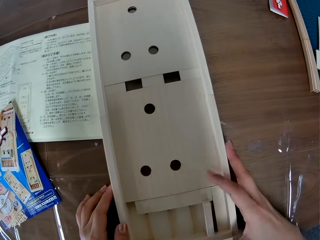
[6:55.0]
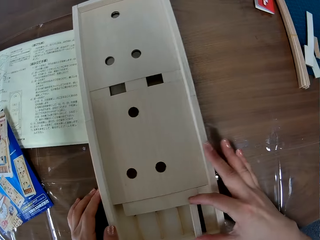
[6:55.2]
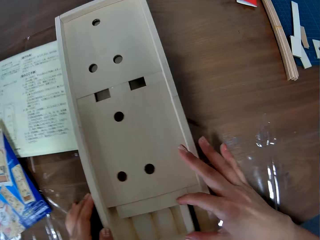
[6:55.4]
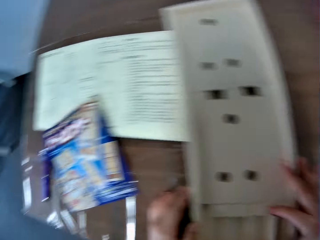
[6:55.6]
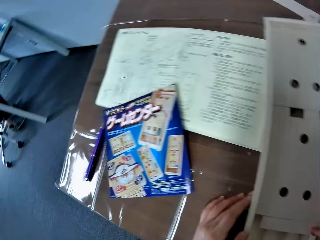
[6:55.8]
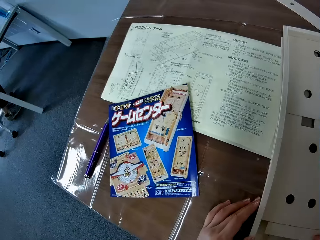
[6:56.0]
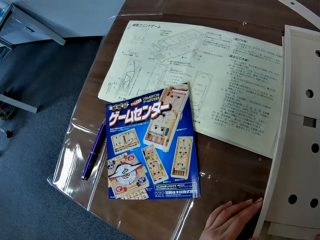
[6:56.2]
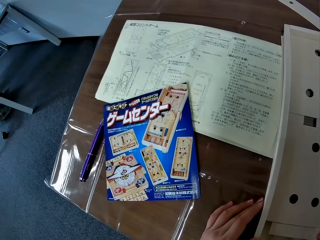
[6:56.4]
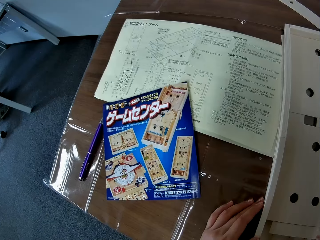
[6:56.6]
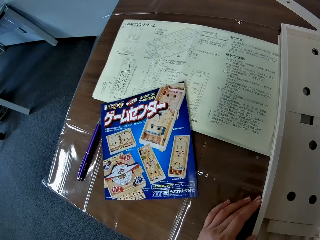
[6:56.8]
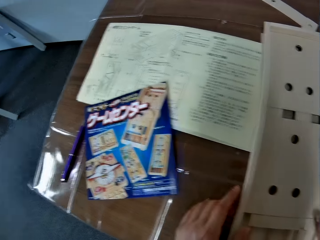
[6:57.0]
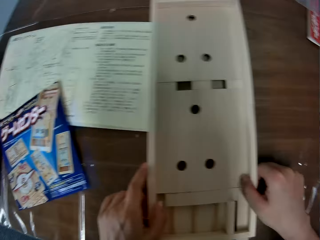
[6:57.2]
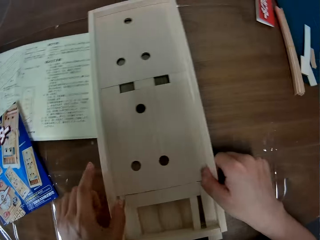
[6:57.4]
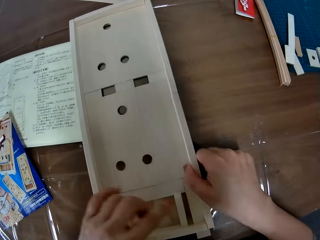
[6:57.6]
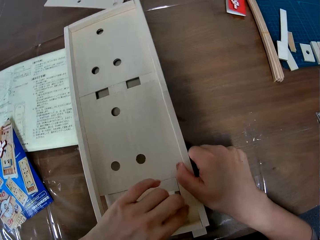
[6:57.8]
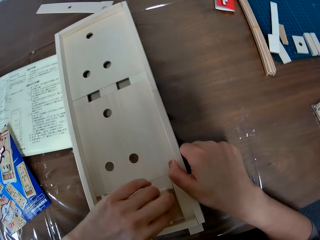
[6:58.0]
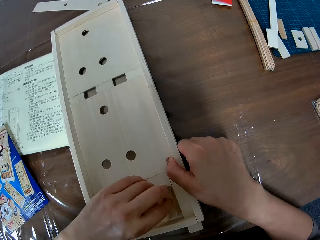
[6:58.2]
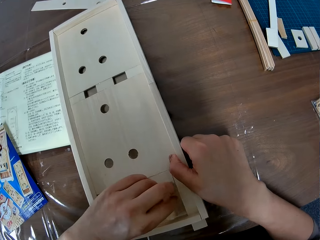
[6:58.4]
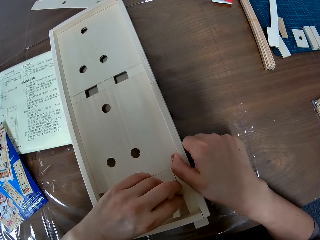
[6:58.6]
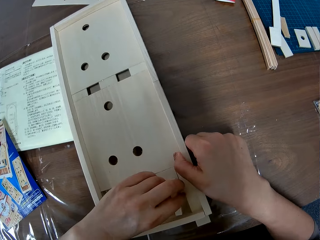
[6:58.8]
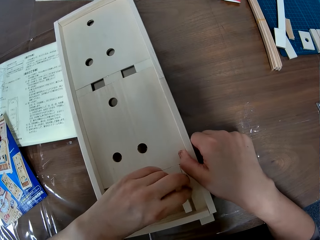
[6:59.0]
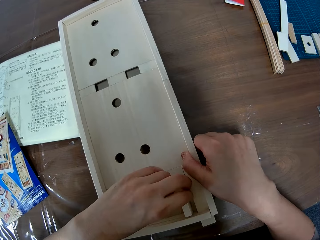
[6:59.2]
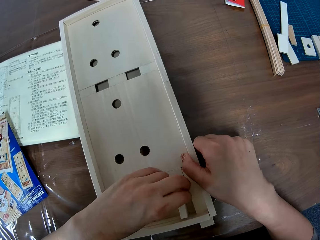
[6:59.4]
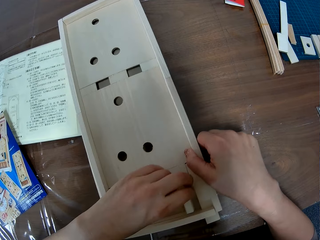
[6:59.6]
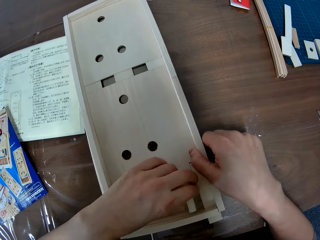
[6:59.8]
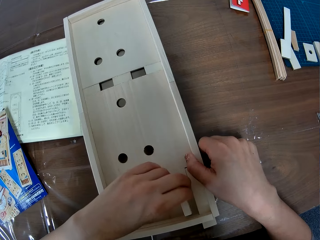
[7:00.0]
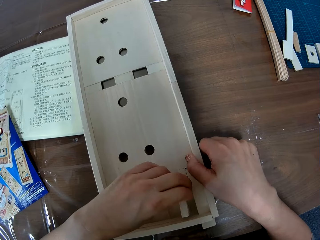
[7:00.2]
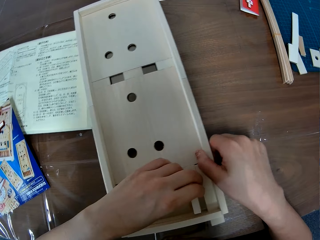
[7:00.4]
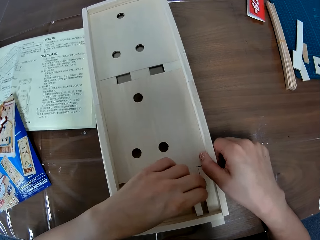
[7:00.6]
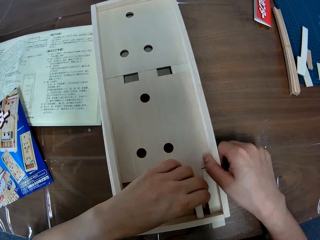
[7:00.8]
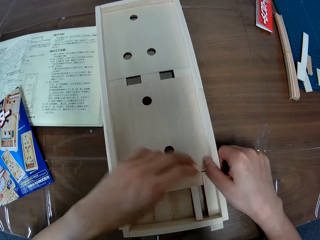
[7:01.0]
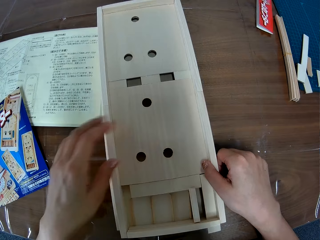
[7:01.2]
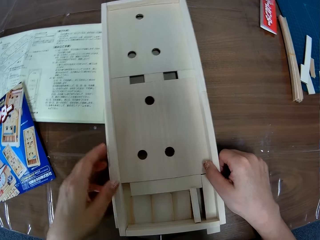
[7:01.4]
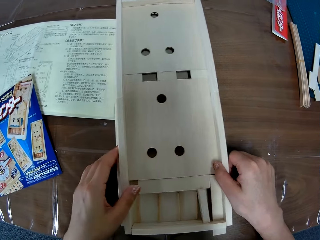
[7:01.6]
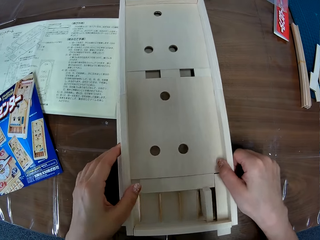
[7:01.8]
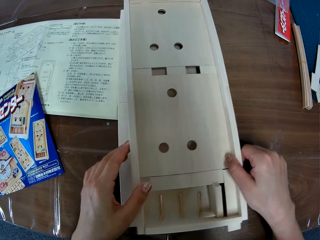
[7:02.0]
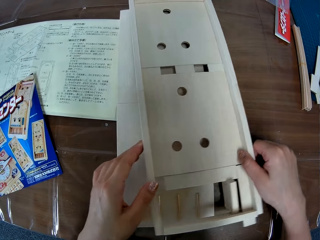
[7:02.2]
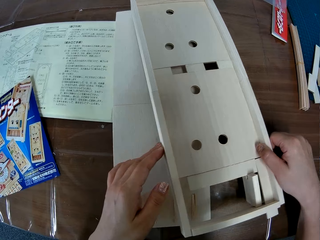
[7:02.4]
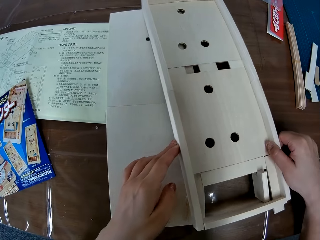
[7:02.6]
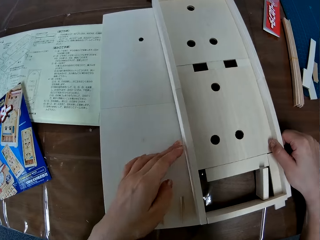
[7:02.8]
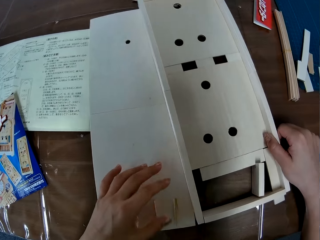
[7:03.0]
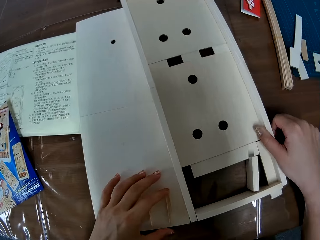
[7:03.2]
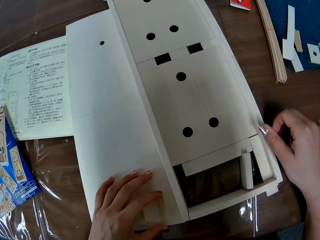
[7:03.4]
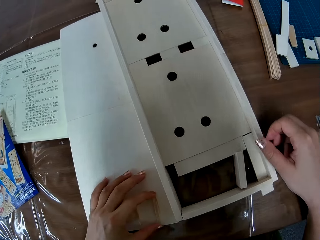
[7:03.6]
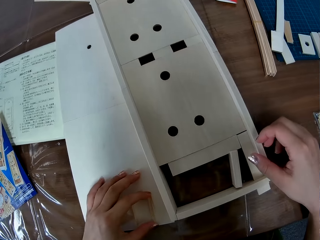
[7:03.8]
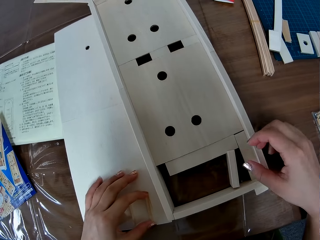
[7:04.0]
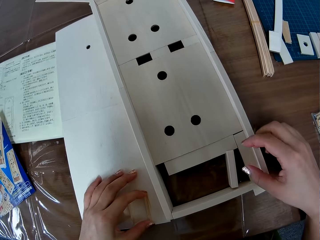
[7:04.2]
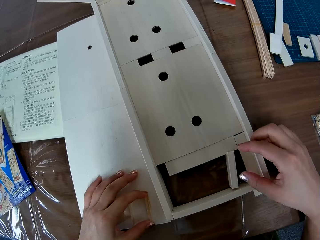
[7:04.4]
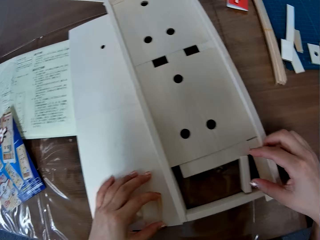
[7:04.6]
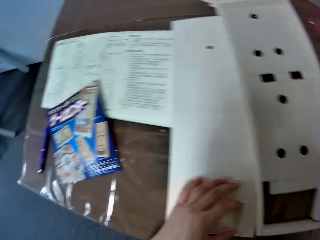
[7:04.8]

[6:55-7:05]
The camera wearer looks at something. They look at the flyer or sticker on the table. They look at the assembled wooden board on the table and arrange the assembled wooden board. They disassemble the wooden boards on the table. They move something.

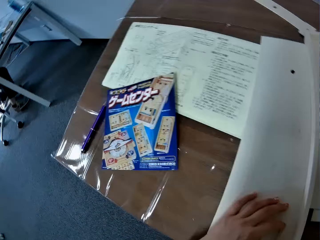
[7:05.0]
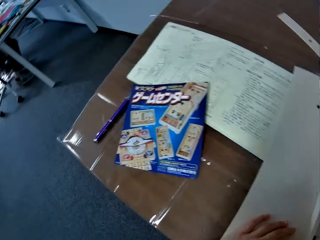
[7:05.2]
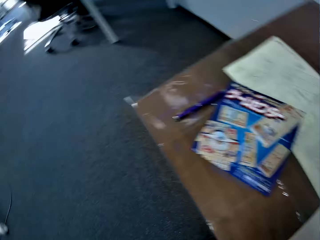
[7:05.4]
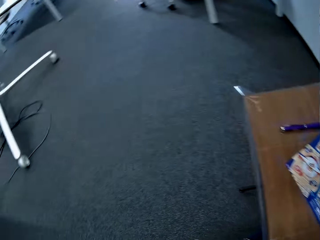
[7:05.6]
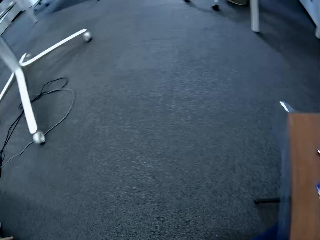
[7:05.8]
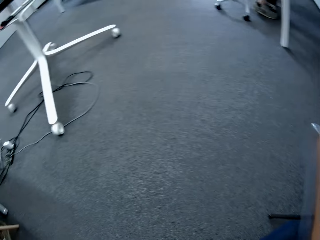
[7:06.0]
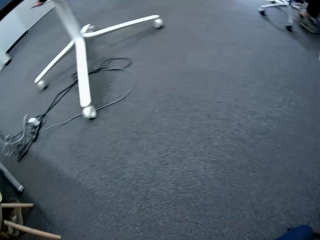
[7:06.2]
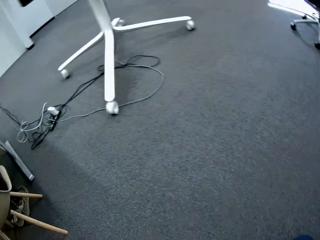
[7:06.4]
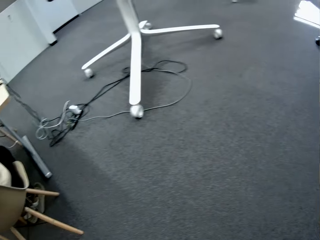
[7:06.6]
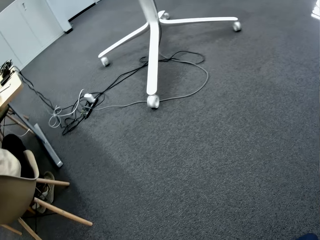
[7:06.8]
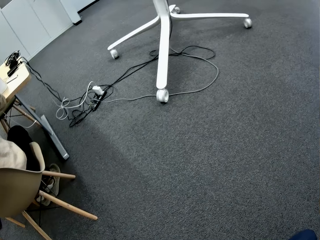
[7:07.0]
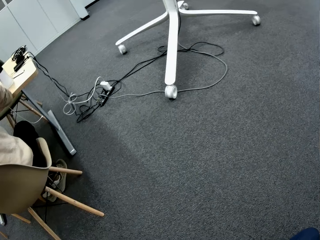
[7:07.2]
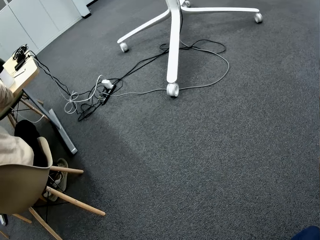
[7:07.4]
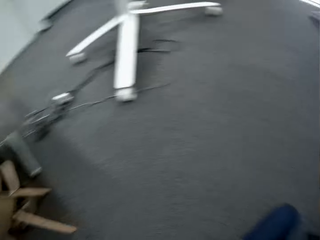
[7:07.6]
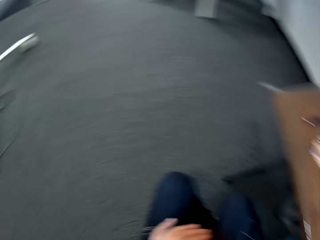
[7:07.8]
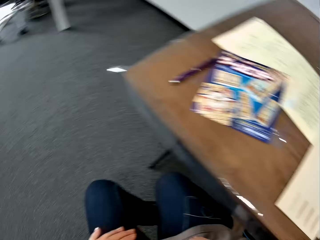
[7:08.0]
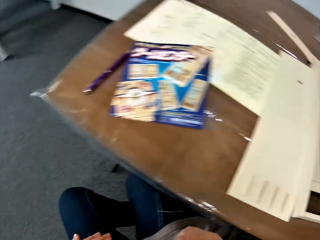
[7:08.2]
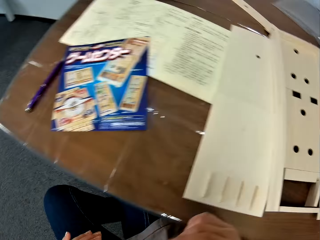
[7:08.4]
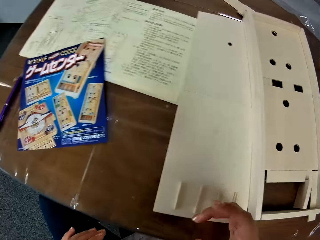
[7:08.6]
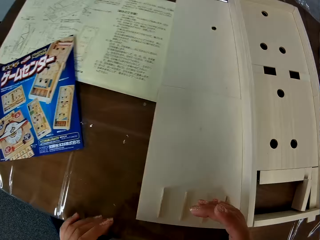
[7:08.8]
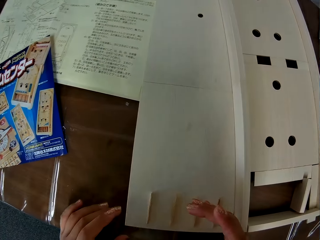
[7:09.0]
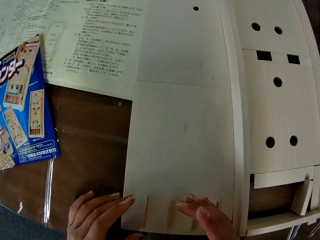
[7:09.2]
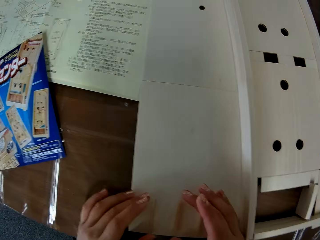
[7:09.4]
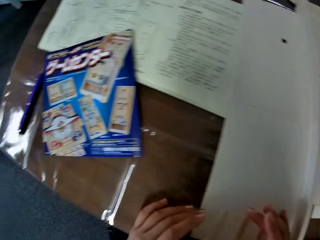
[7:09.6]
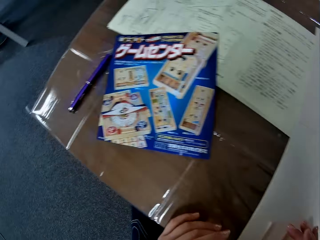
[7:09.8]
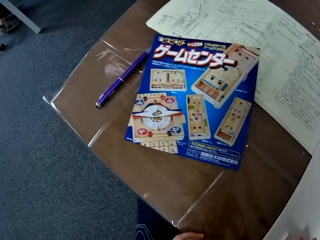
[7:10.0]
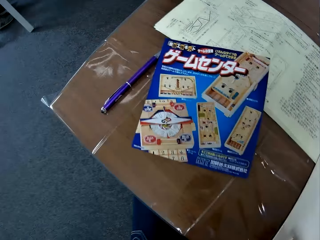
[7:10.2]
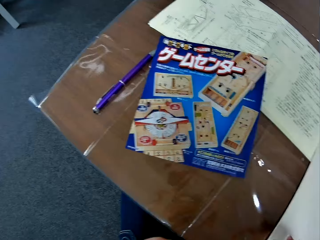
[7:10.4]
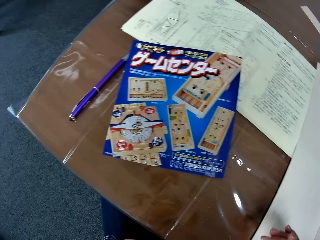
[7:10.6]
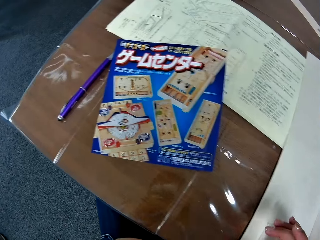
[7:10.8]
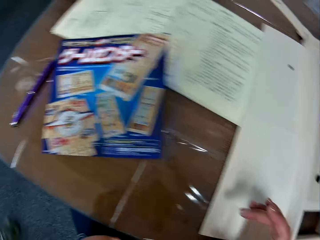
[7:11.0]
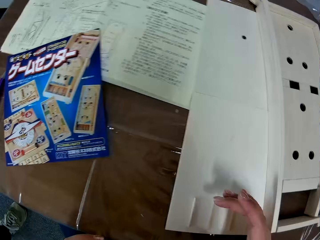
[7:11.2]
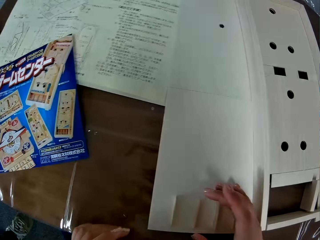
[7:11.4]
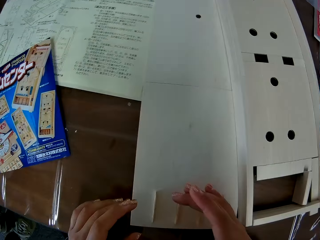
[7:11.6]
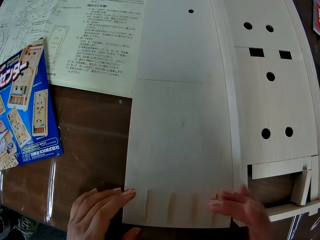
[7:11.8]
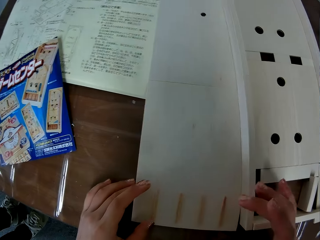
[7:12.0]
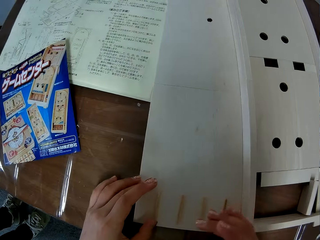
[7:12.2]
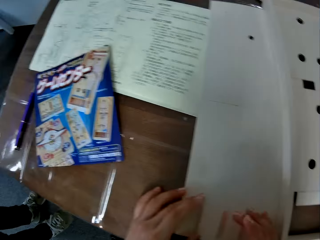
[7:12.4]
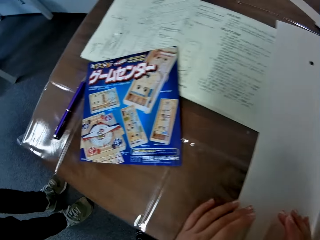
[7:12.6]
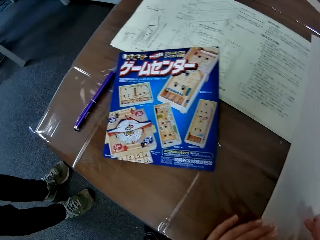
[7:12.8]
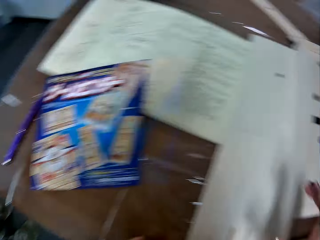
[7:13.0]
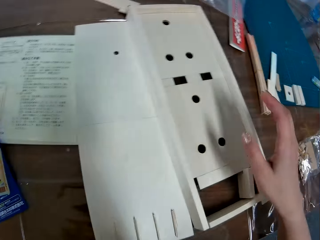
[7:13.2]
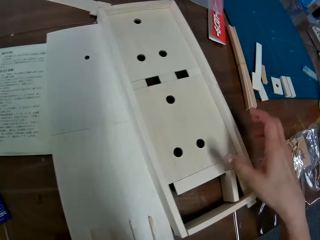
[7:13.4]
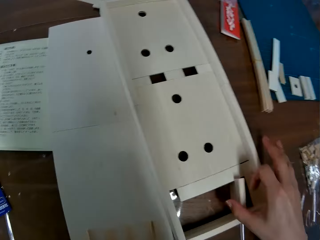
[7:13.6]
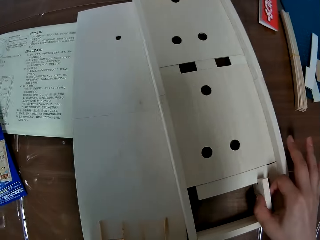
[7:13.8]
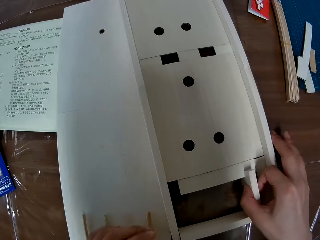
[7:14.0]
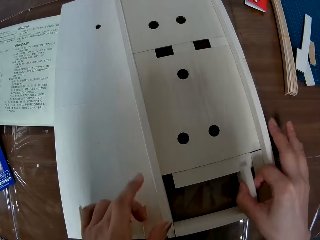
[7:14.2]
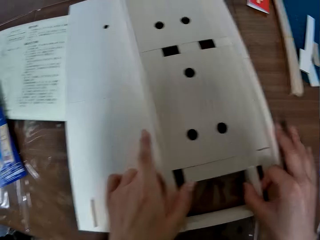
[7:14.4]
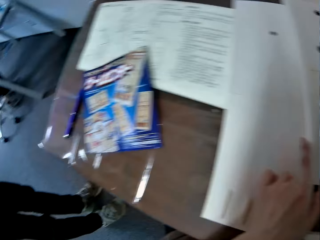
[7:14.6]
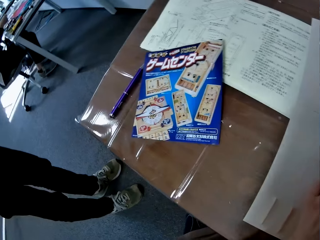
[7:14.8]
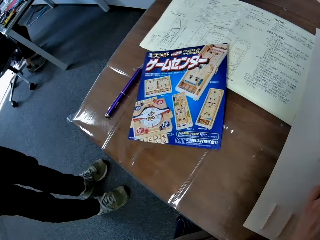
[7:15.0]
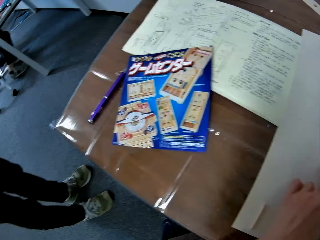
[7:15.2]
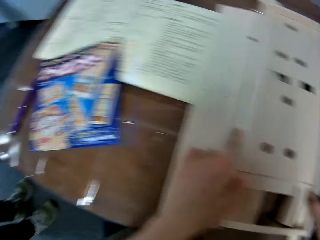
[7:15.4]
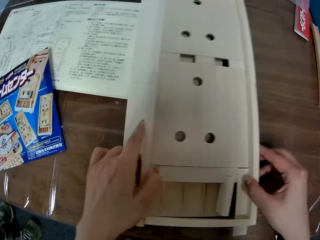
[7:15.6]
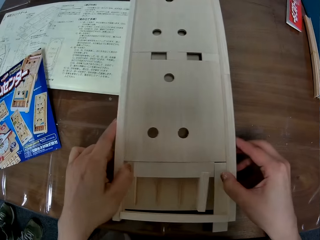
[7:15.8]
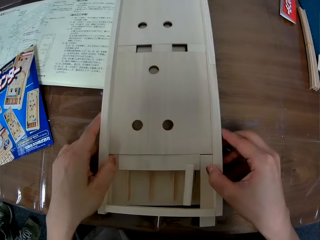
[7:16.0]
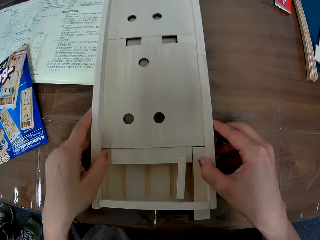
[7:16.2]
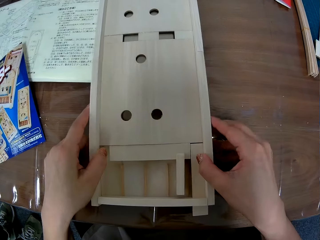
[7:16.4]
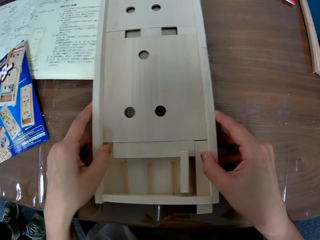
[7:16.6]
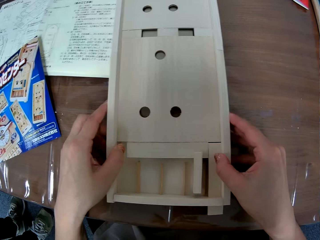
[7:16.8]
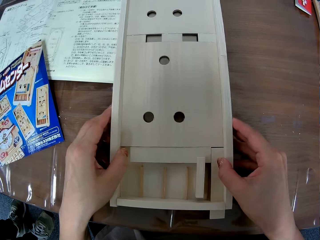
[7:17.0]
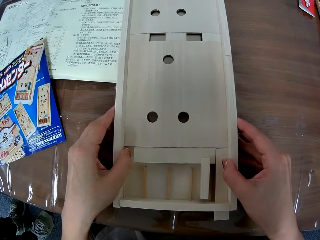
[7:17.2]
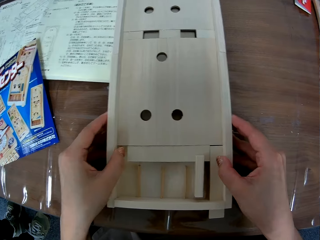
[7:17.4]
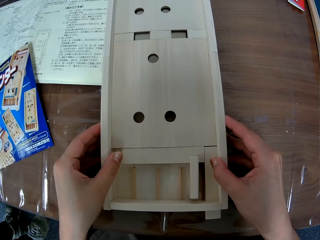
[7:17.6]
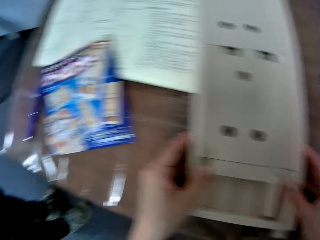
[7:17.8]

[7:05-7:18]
The camera wearer looks behind her. She interacts with a man. She looks back at the table in front of her. She looks at the flyer on the table. She looks at something. The man was standing. The camera wearer arranges the parts of the wooden board on the table. She looks at the flyer on the table. She looks at something.
